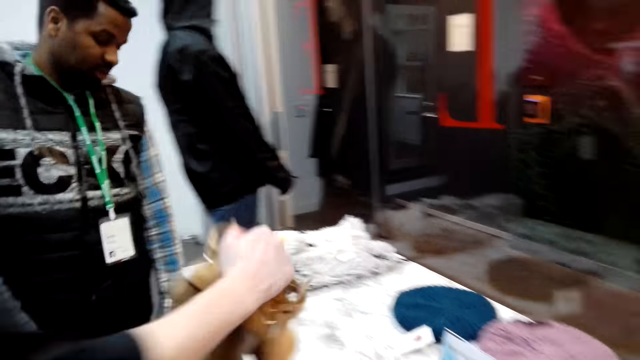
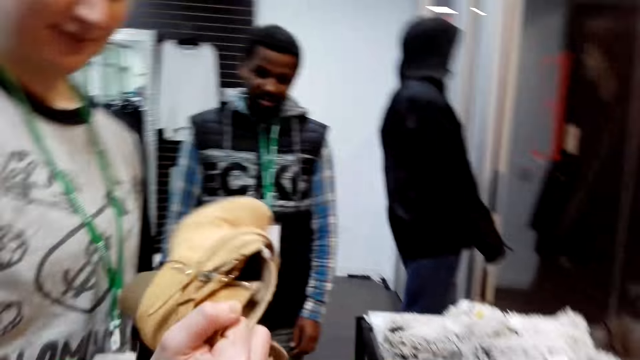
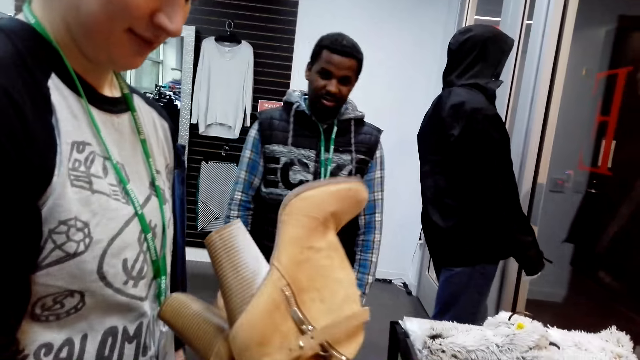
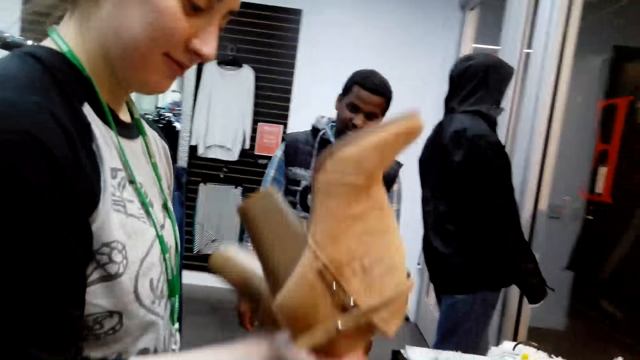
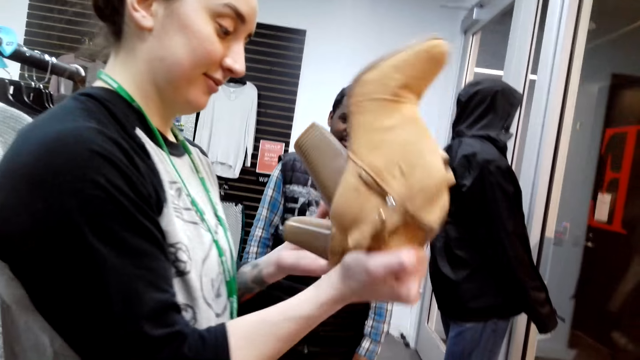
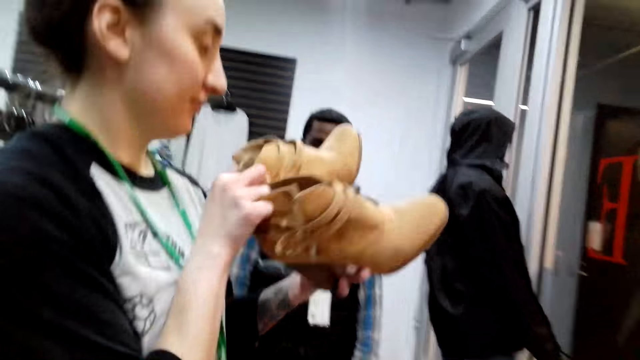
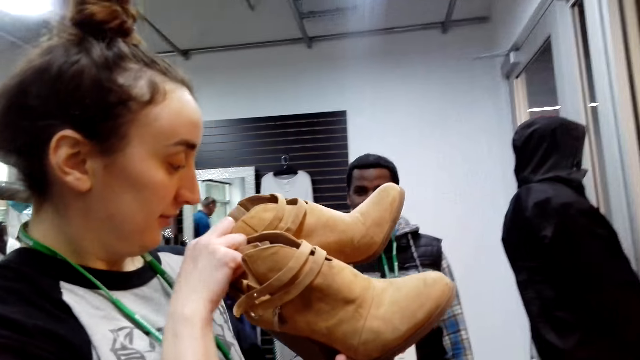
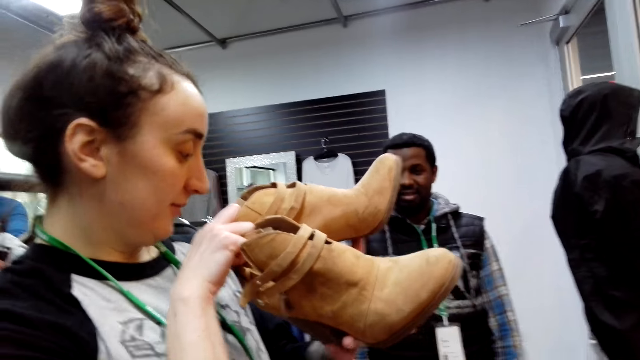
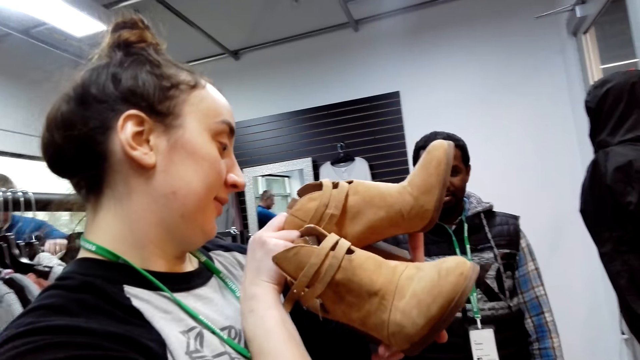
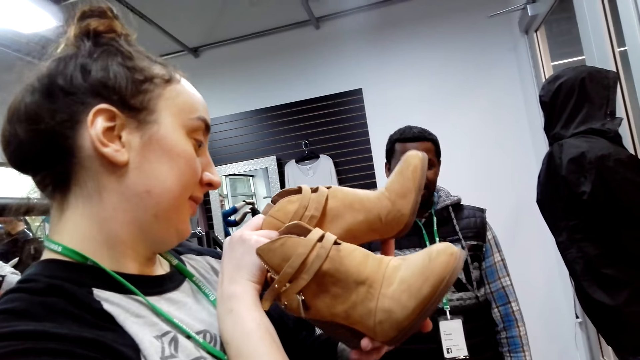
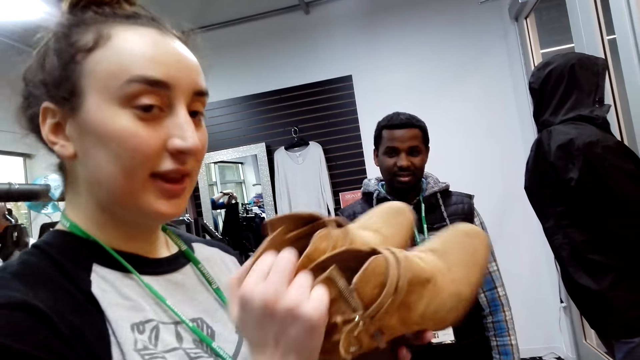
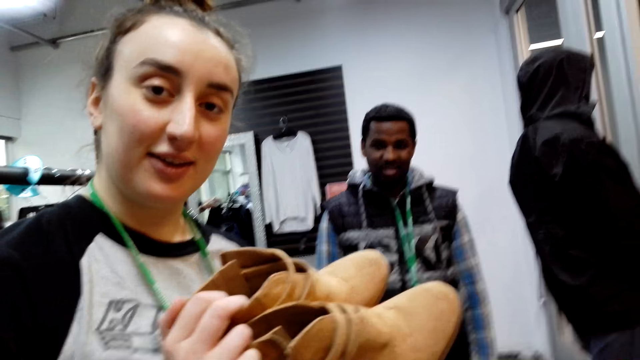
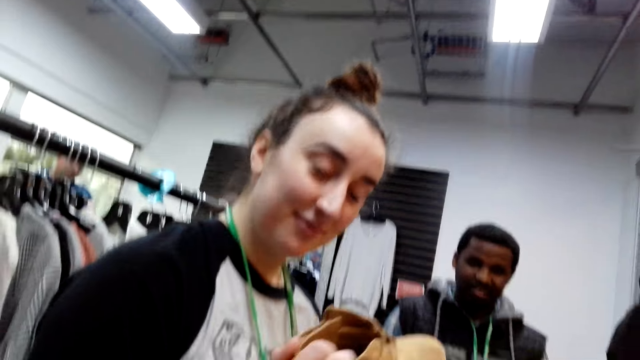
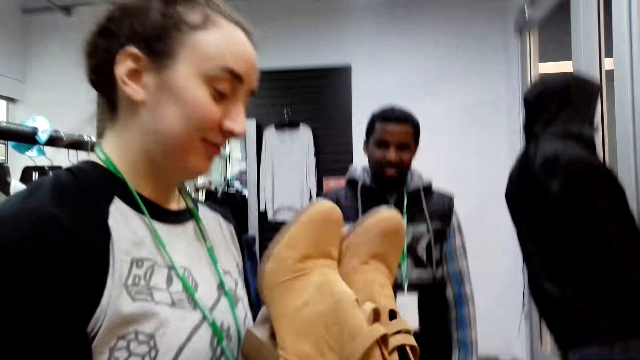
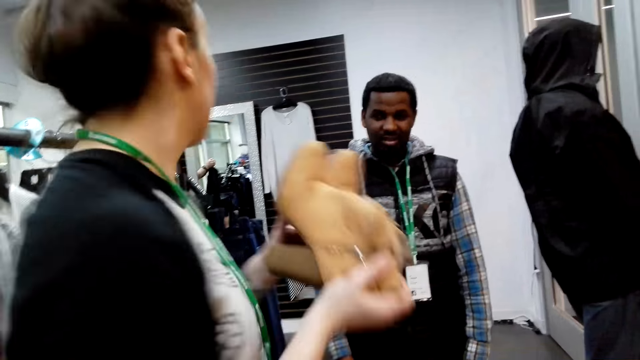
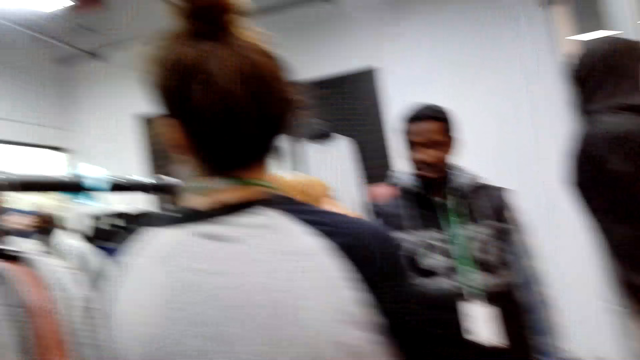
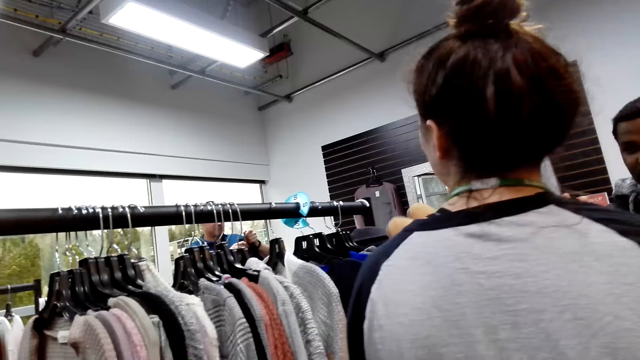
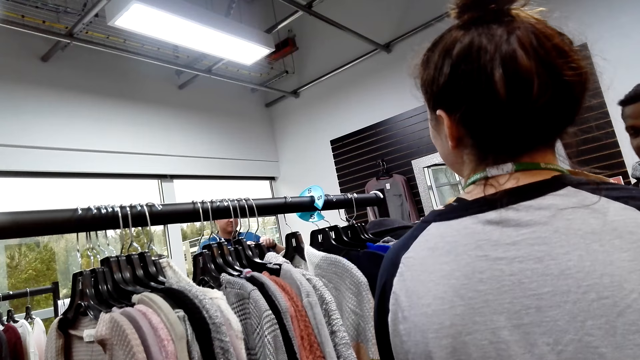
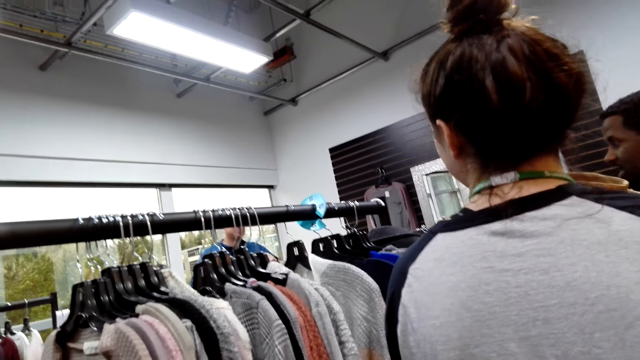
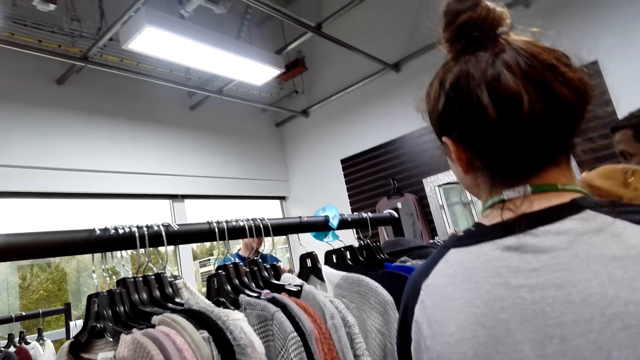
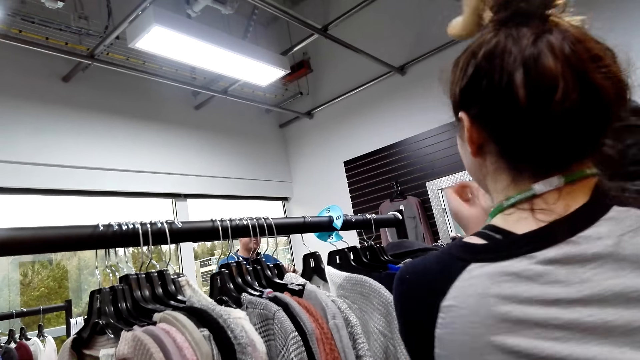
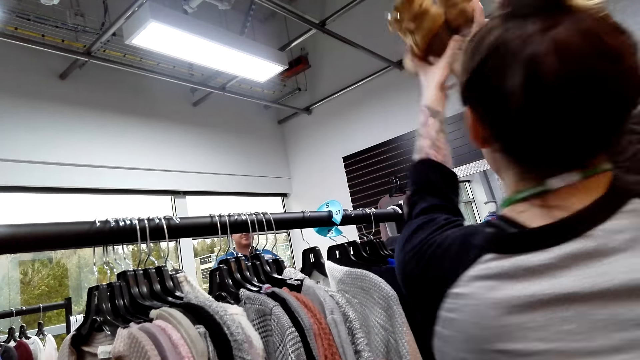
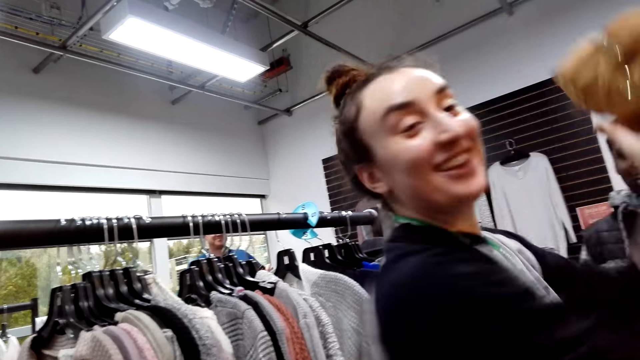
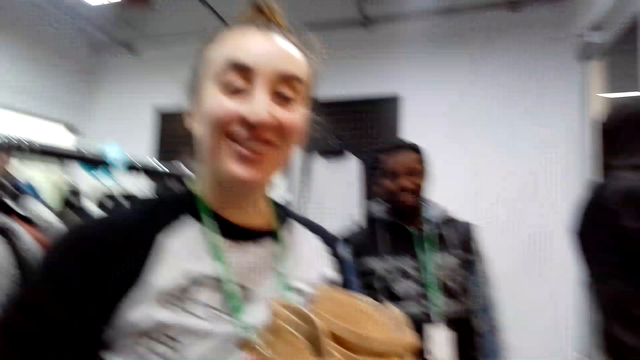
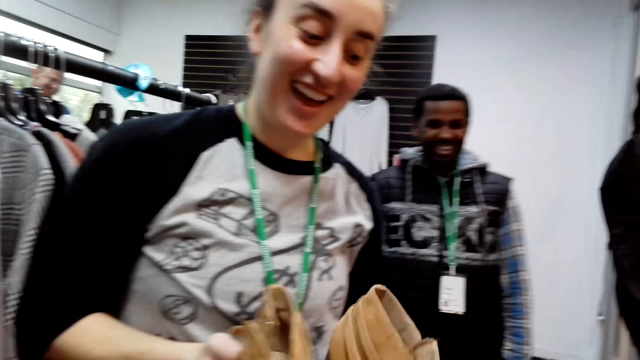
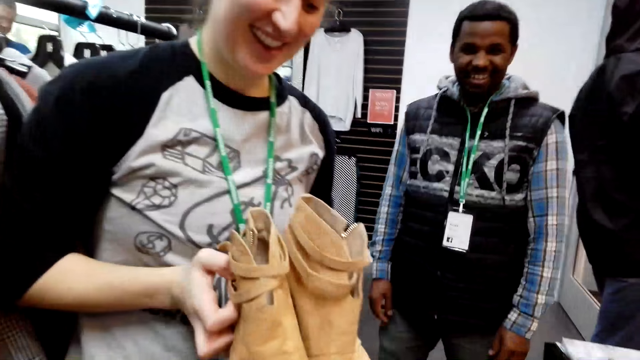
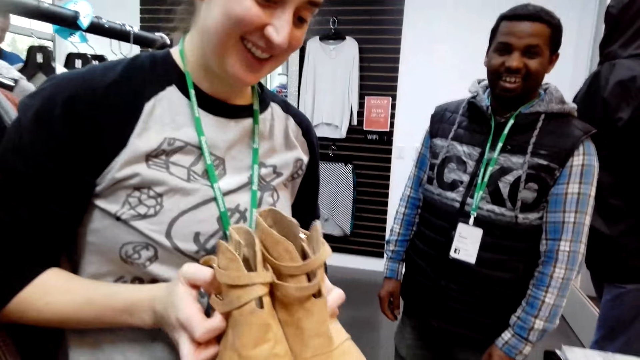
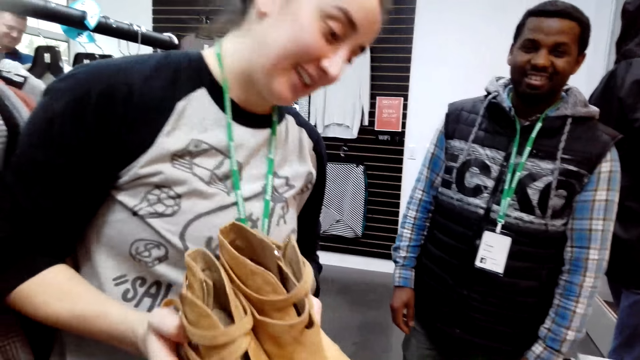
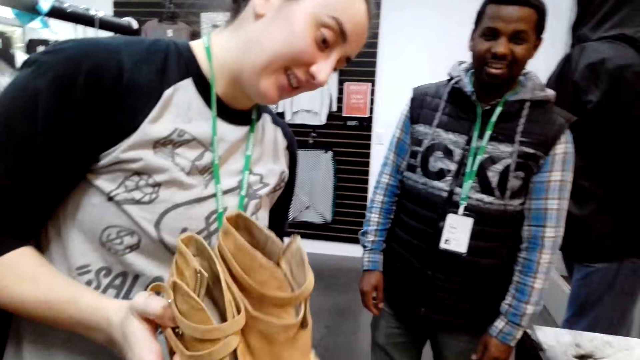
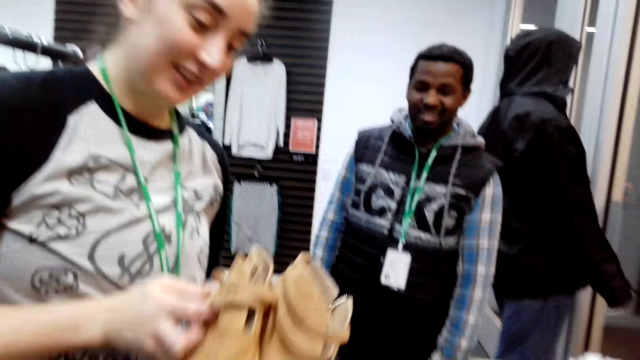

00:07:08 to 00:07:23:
A lady takes the shoes. She looks at the shoes, turns the shoes. She interacts with the camera wearer. The lady turns around. The camera wearer looks at another person. The lady holds the shoes. The camera wearer interacts with the lady.

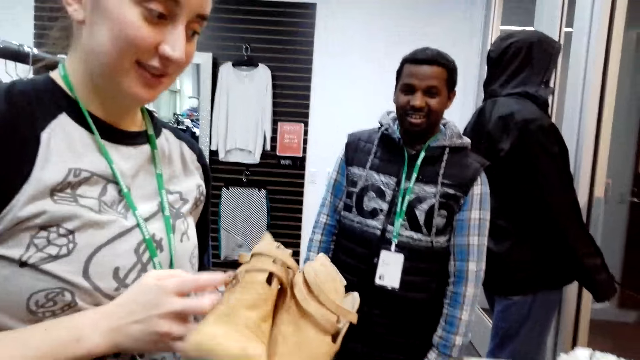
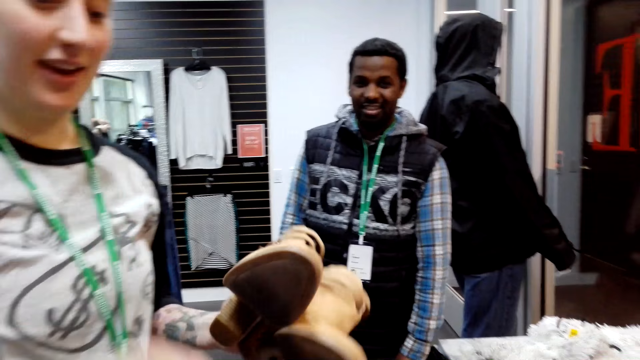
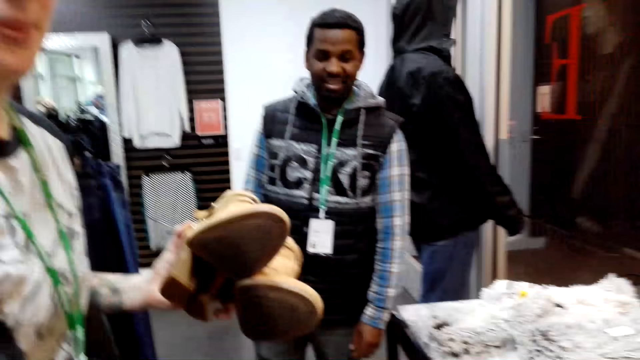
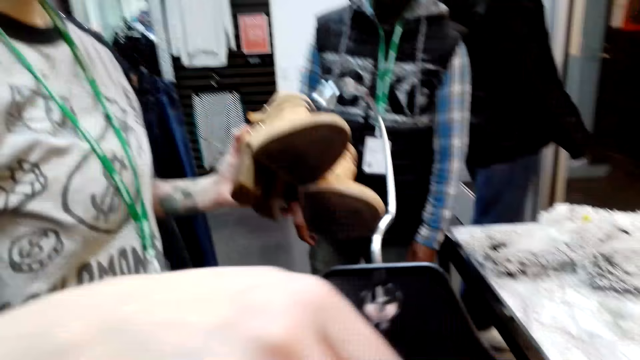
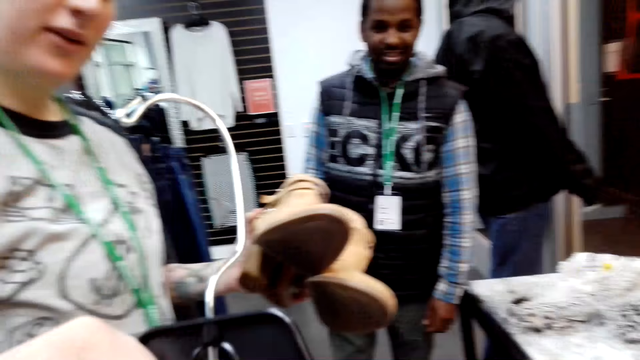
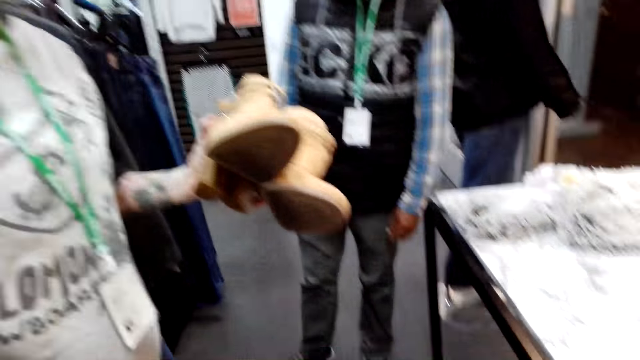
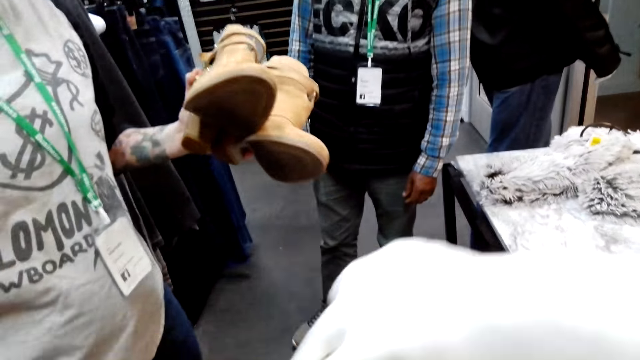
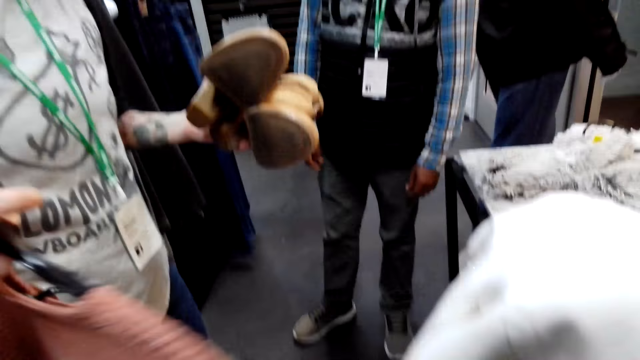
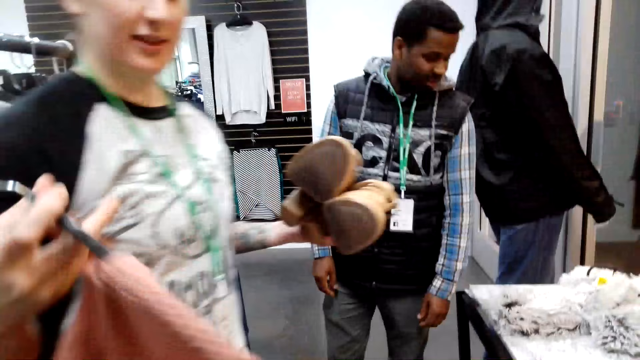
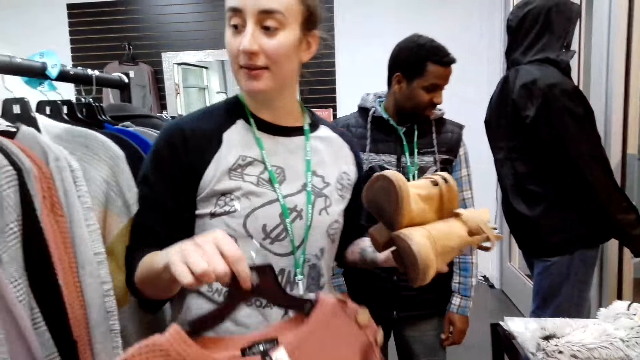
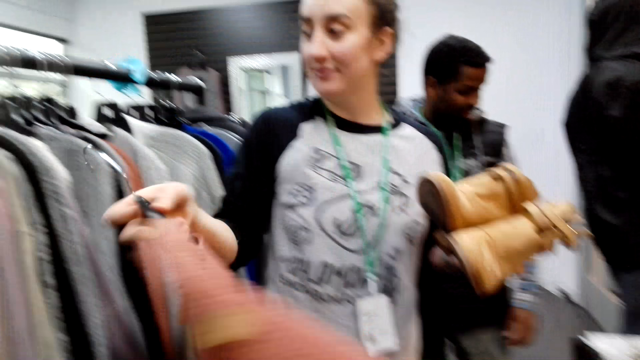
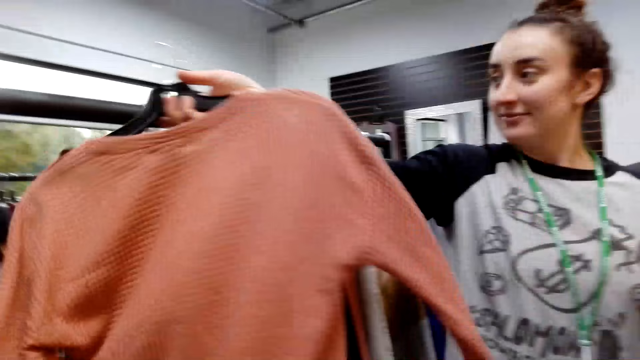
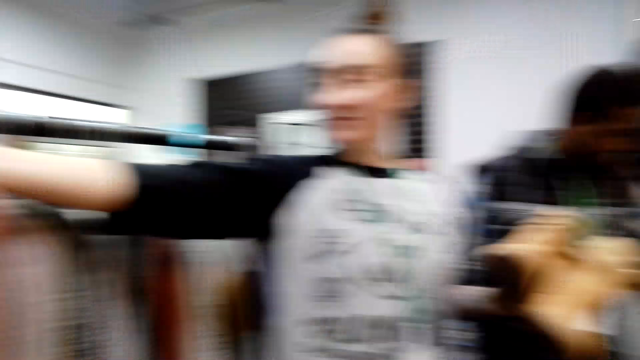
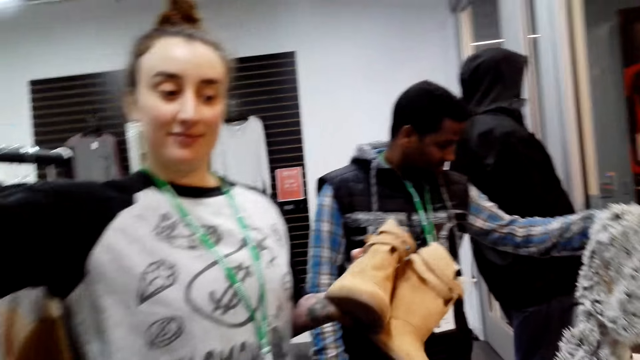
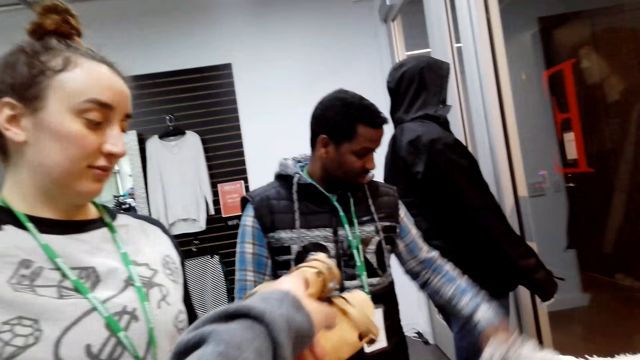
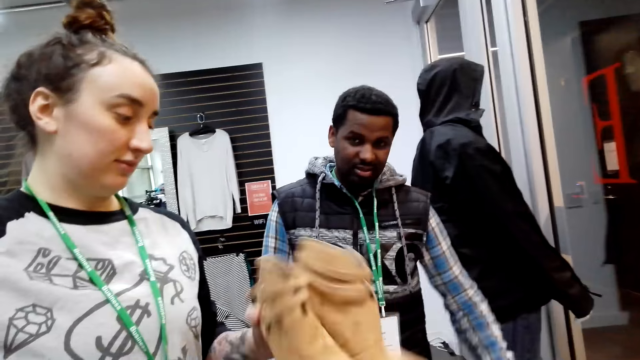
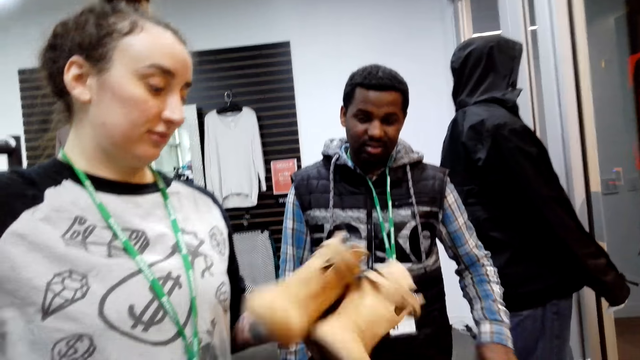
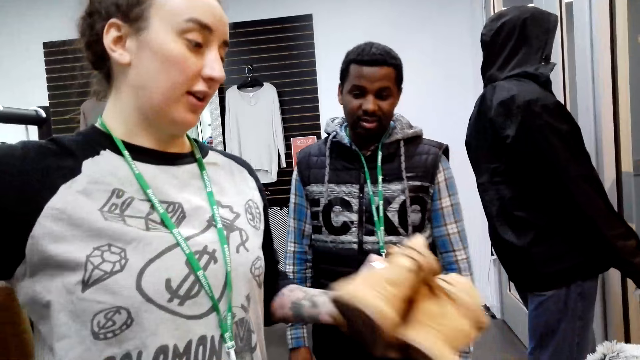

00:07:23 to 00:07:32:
A lady hands on the cloth from the camera wearer. The lady holds the apparel. She puts back the cloth on a cloth bar. A man holds a scarf. The camera wearer touches a shoe.
